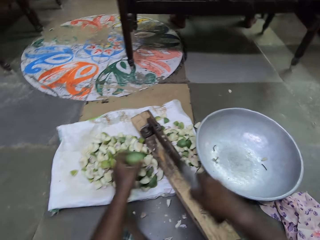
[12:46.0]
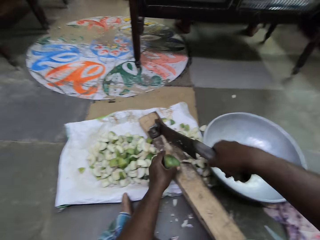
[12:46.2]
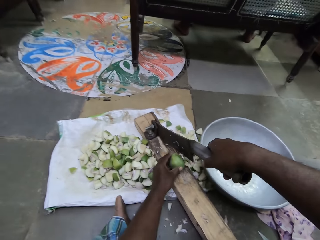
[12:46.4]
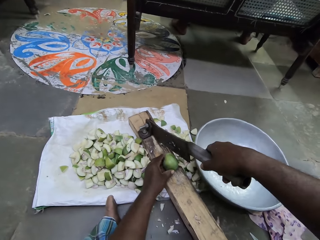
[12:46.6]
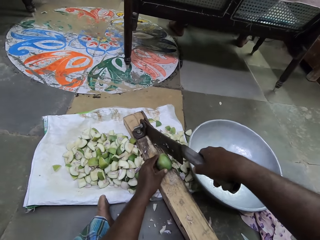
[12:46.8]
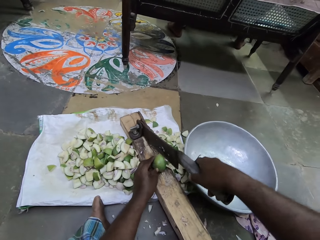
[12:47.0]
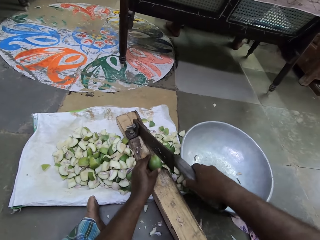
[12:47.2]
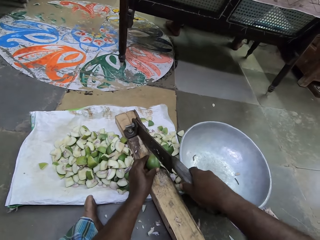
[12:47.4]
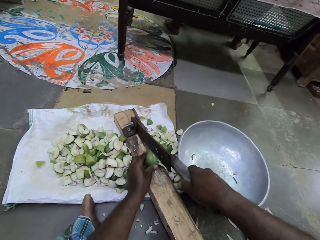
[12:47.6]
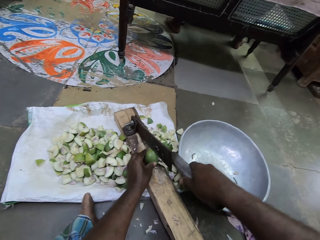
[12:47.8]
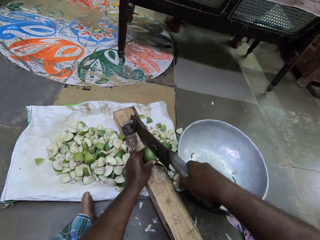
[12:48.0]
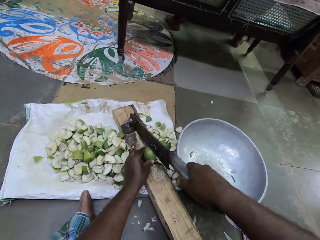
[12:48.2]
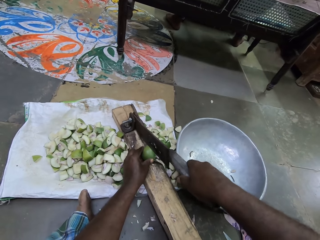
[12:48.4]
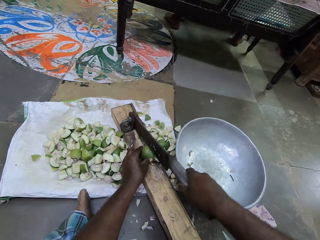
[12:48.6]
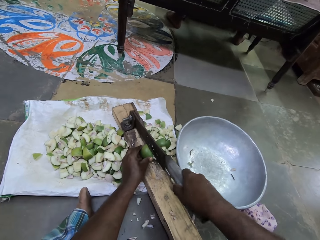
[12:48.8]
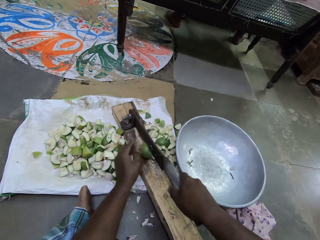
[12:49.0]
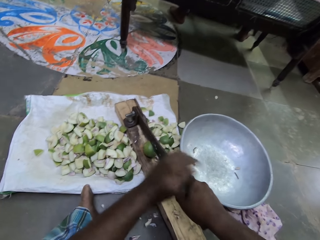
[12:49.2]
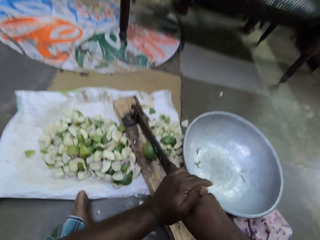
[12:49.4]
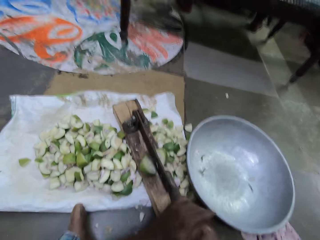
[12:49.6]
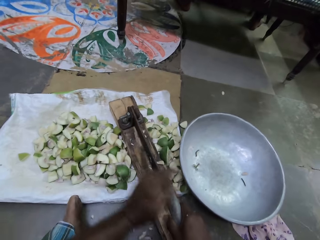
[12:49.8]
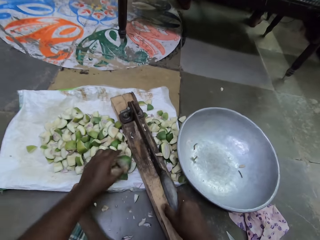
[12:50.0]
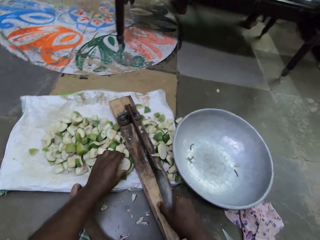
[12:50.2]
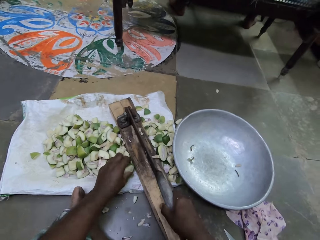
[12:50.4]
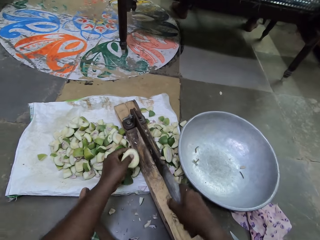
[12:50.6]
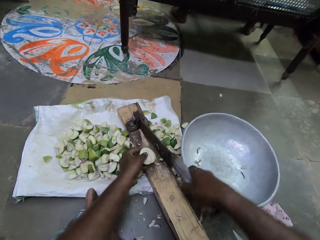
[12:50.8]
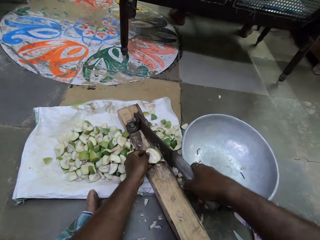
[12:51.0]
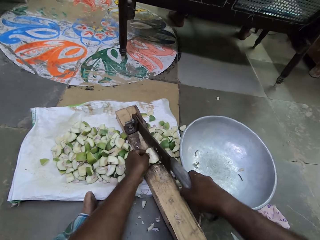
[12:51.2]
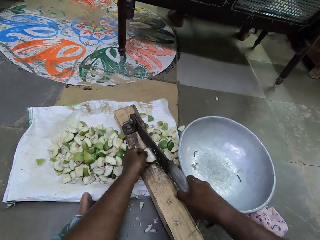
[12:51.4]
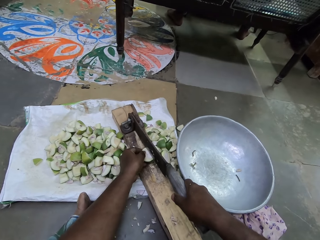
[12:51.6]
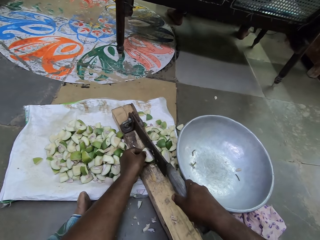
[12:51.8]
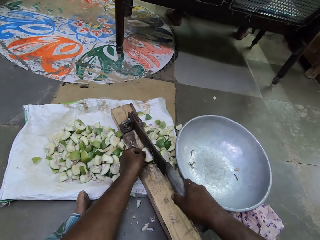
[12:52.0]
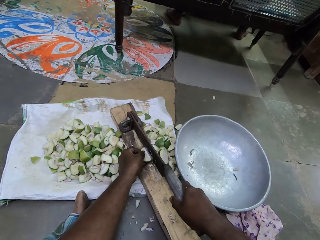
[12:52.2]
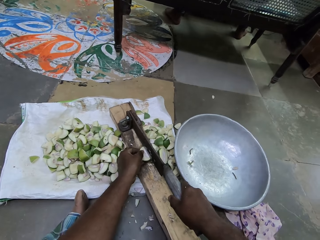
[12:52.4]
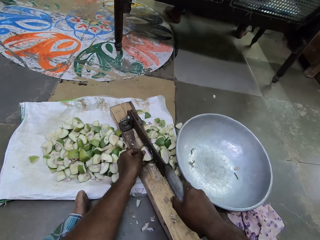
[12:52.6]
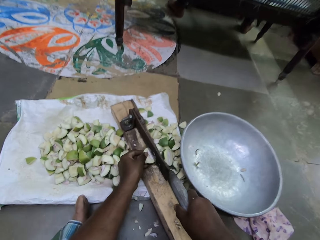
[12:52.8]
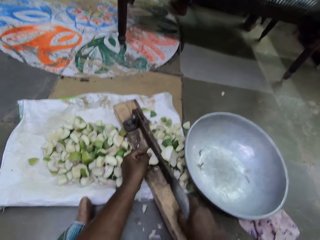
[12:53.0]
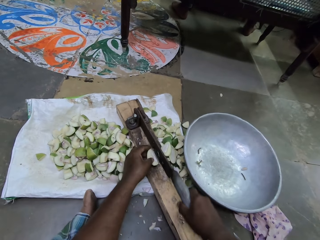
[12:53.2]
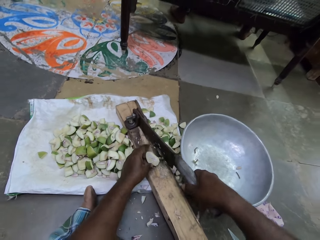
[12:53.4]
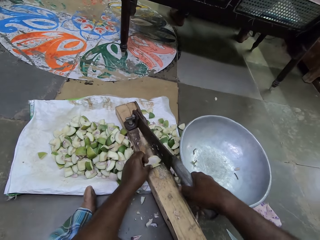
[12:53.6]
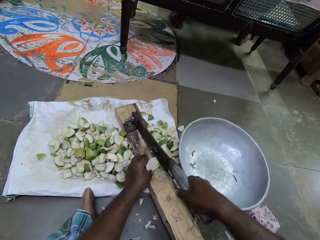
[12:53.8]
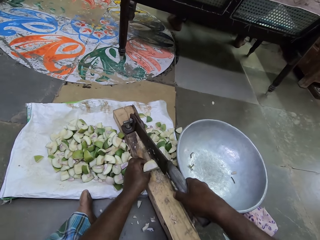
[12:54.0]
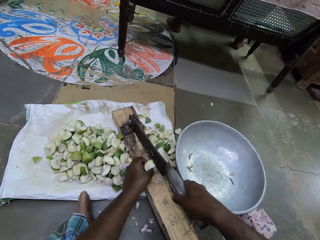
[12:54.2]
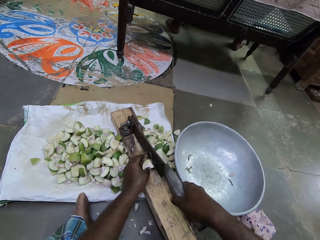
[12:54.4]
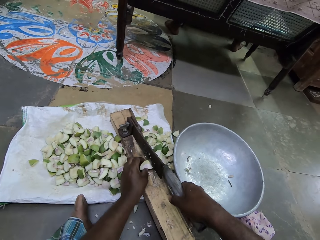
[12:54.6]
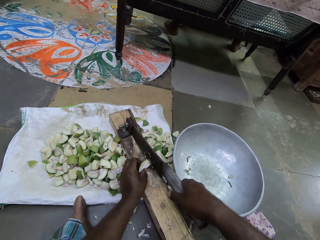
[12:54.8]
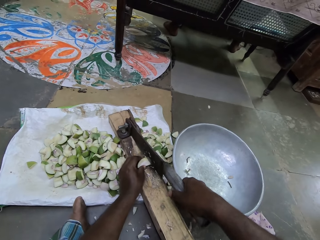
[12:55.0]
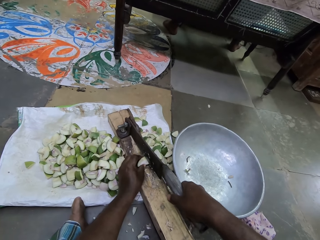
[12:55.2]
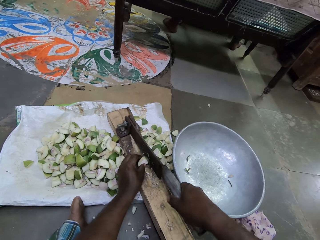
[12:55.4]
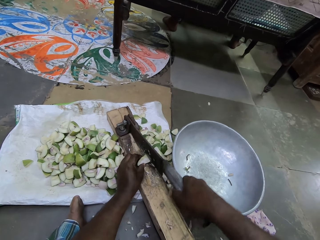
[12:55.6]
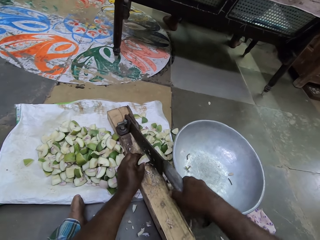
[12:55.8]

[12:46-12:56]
The camera wearer places the pear or mango in the clever cutter with her left hand. She slices the pear with the clever cutter with both hands. She picks a cut portion of the pear on the ground with her left hand. She places the cut portion of the pear in her left hand in the clever cutter. She slices the cut portion of the pear in her left hand with the clever cutter with her right hand.

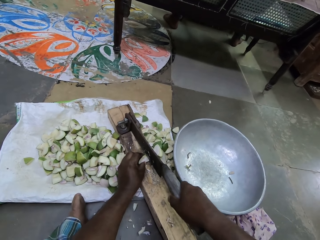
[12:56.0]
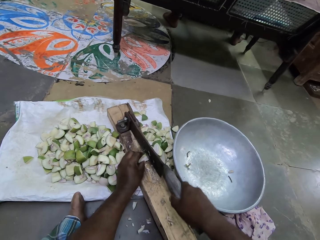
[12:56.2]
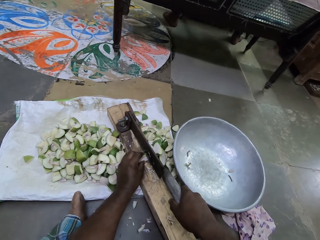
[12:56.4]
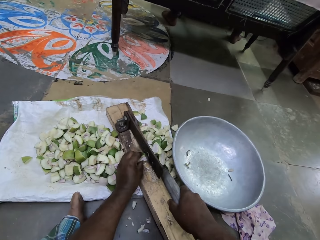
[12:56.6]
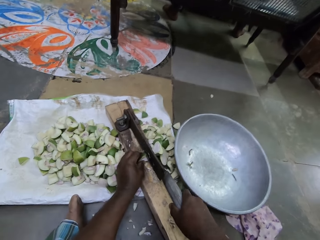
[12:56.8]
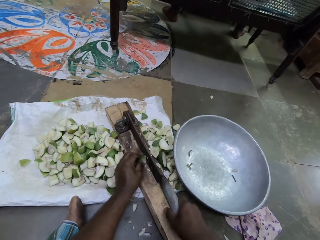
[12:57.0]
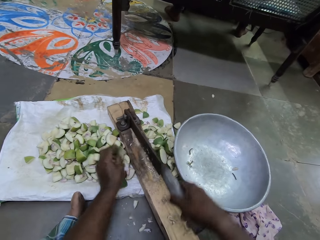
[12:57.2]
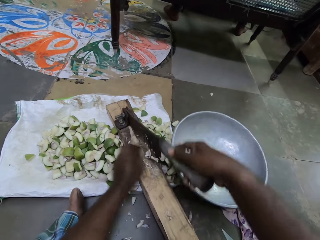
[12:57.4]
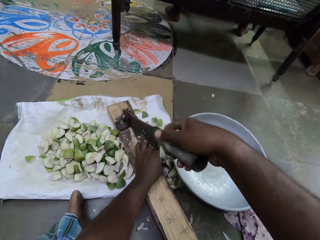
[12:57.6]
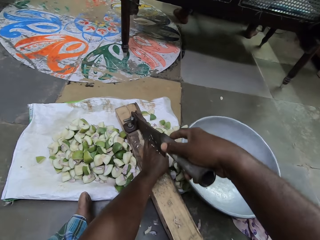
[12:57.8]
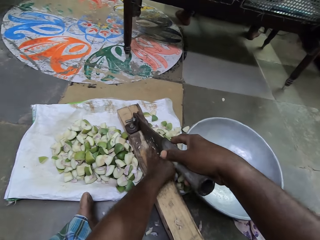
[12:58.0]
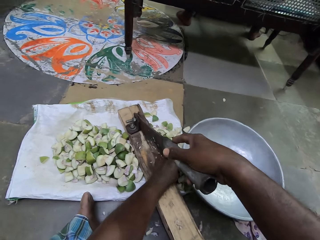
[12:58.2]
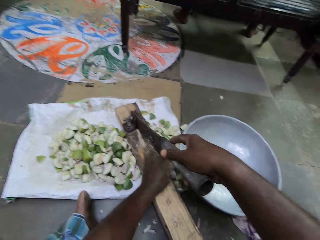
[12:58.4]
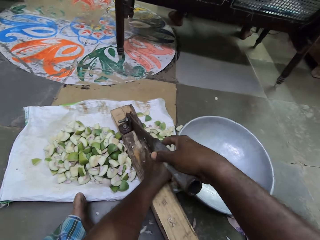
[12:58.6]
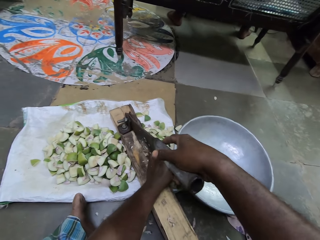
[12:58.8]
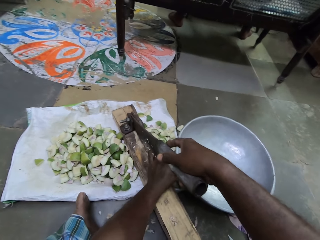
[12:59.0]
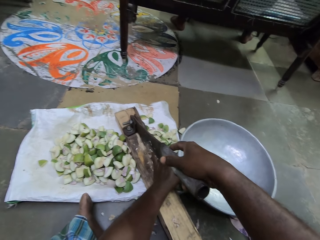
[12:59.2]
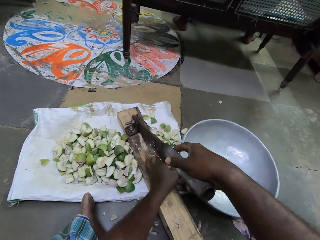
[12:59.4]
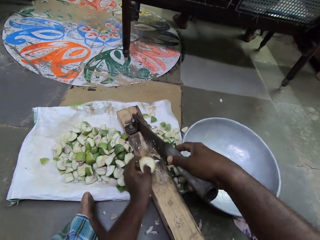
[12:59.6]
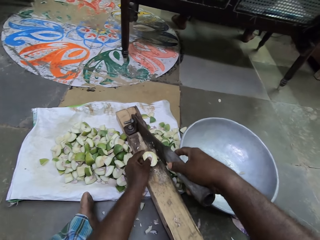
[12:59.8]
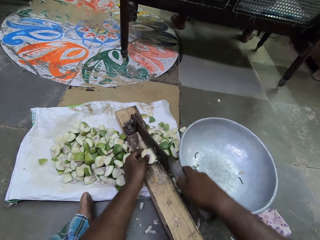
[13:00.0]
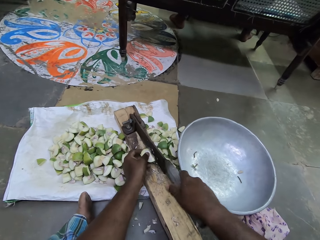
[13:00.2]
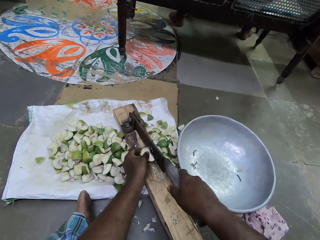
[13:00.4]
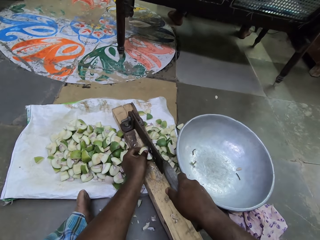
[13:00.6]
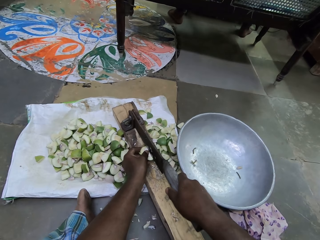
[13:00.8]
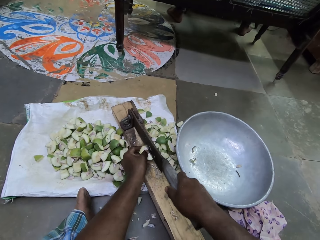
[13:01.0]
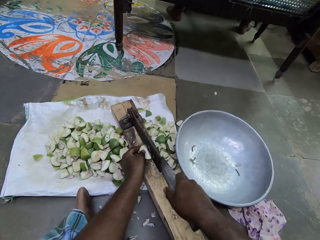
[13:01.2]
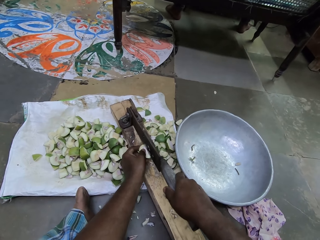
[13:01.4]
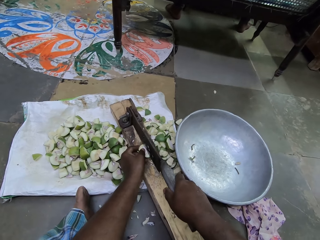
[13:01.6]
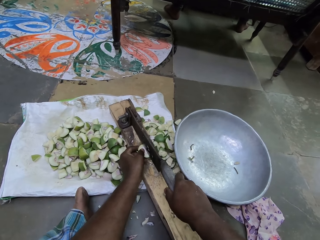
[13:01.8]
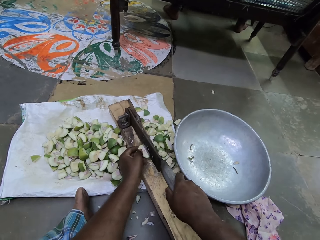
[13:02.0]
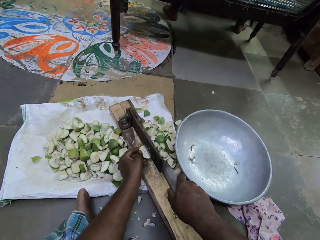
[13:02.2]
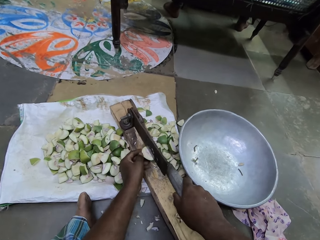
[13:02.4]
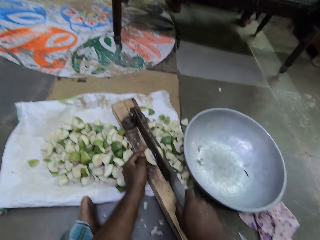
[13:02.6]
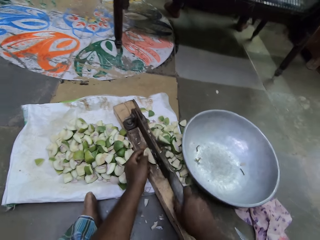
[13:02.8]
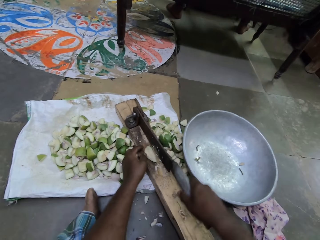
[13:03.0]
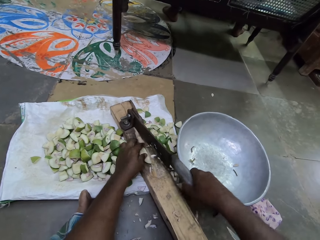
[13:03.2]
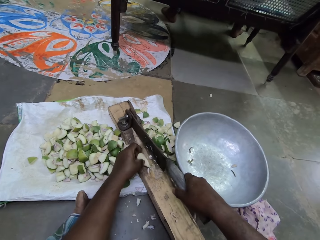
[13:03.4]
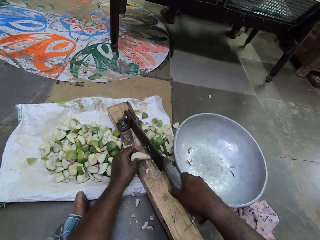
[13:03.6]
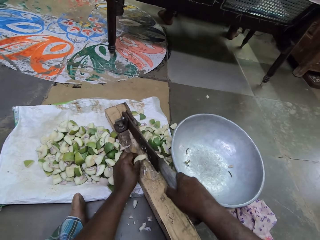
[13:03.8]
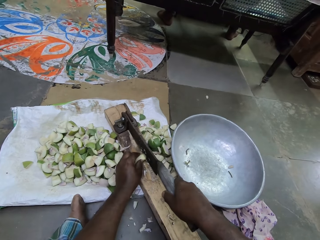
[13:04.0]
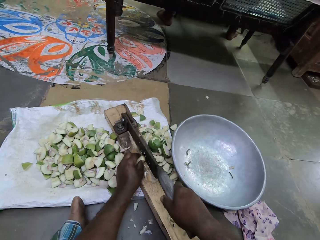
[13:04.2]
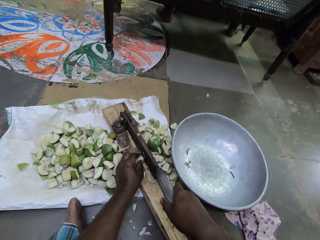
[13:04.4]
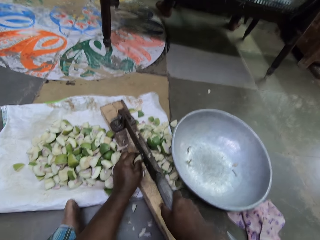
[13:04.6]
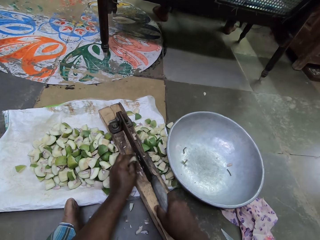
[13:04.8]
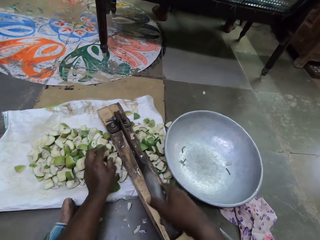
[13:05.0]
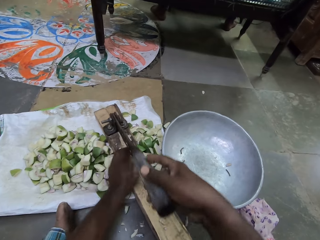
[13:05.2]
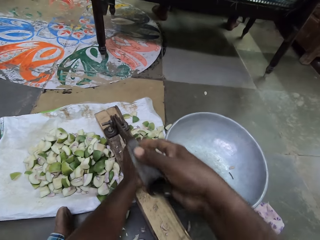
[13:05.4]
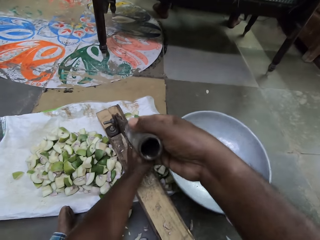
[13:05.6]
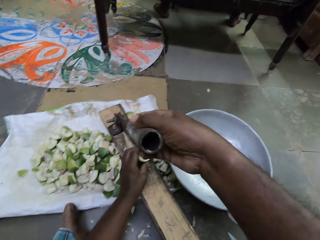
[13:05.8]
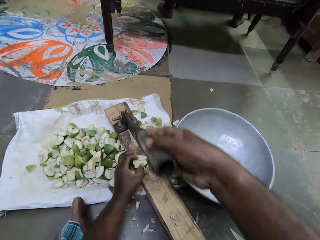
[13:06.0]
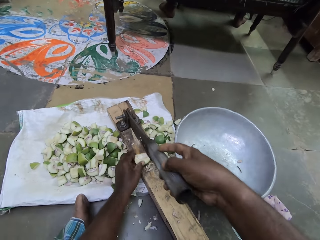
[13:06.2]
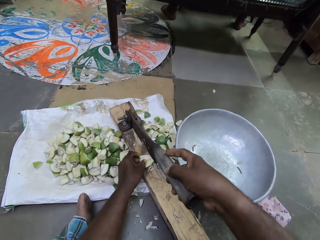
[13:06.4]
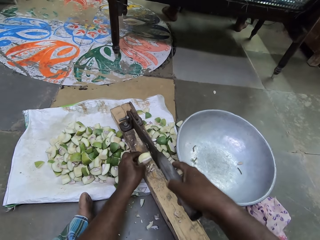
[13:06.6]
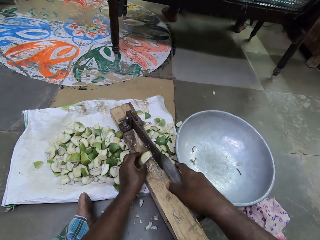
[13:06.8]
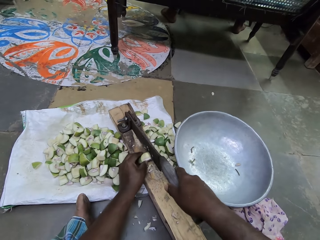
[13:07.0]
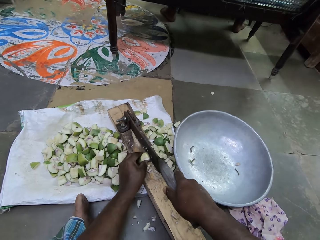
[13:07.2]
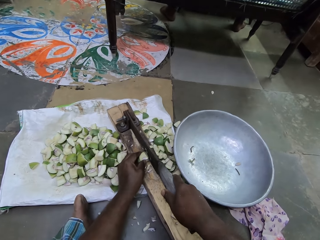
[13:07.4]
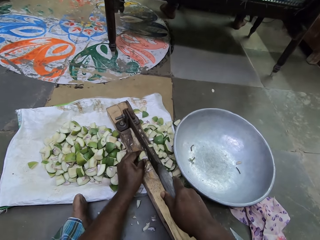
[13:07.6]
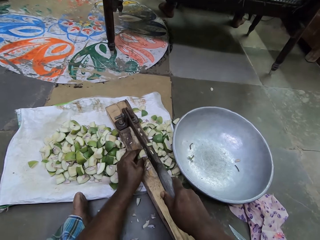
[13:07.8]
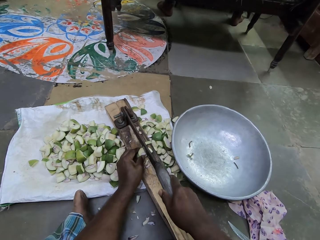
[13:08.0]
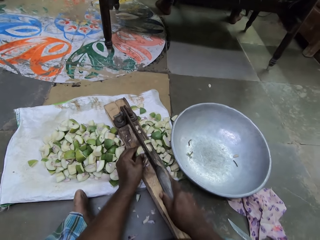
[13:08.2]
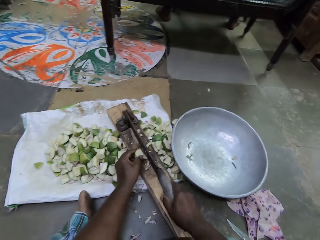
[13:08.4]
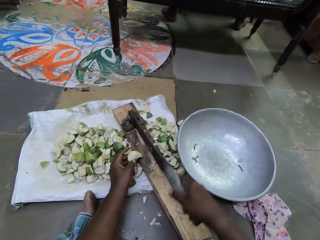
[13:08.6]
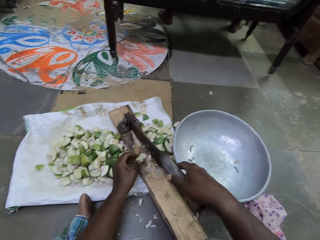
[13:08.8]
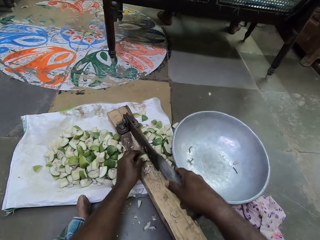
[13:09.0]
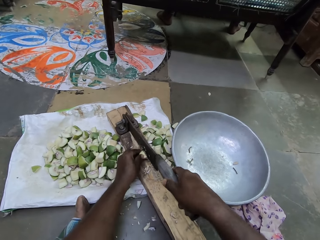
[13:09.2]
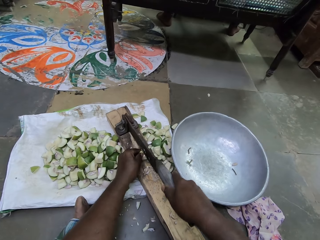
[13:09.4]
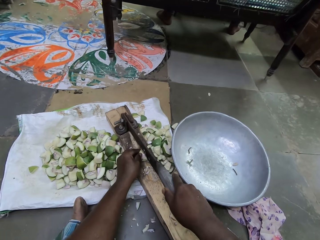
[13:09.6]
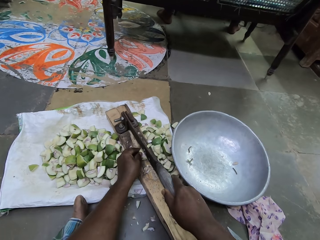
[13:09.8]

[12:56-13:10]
The camera wearer puts a mango or pear piece with the rest. She picks a cut portion of the pear on the ground with her left hand. She places the cut portion of the pear in her left hand in the clever cutter. She slices the cut portion of the pear in her left hand with the clever cutter with her right hand. She puts a mango piece with the rest. She picks a cut portion of the pear on the ground with her left hand. She places the cut portion of the pear in her left hand in the clever cutter. She slices the cut portion of the pear in her left hand with the clever cutter with her right hand.
